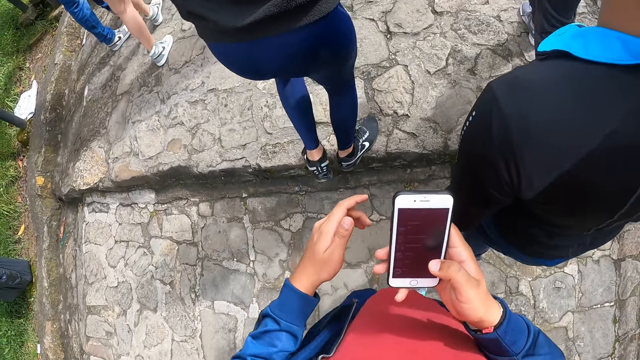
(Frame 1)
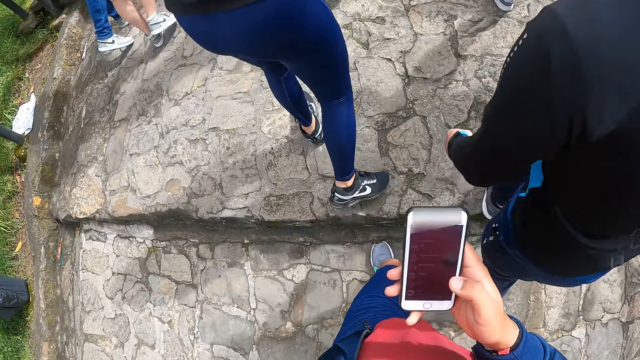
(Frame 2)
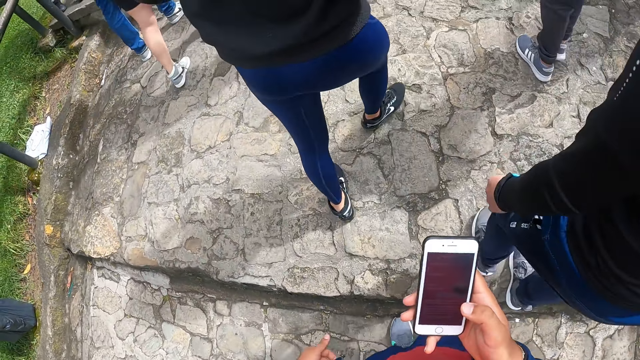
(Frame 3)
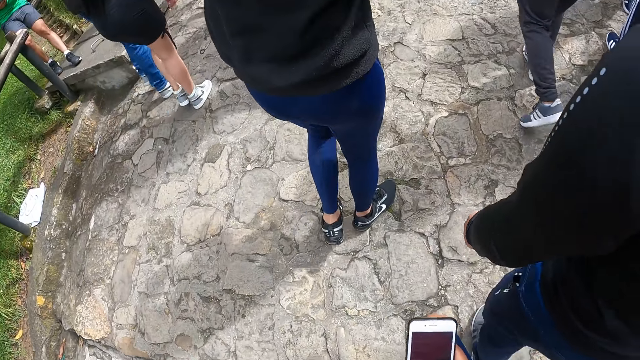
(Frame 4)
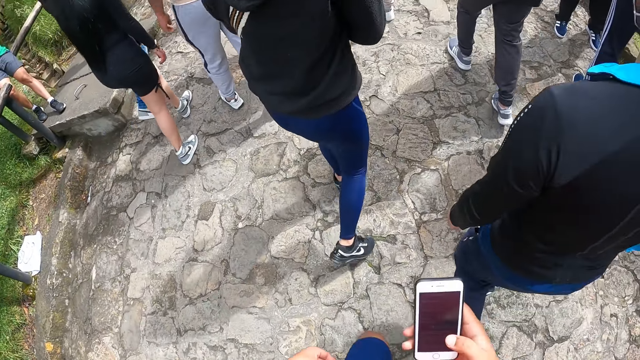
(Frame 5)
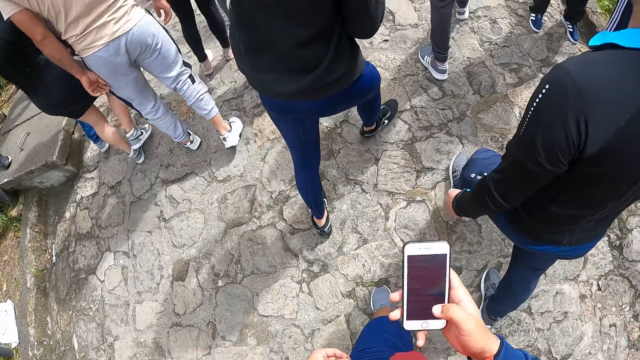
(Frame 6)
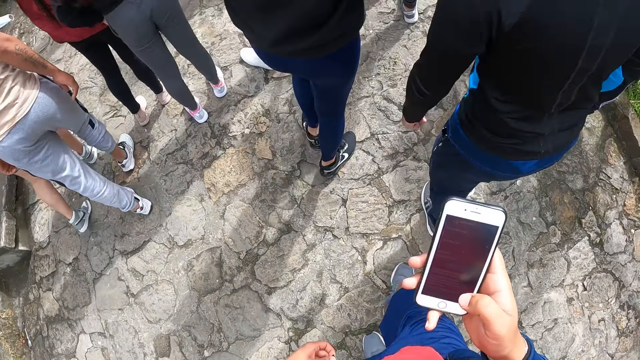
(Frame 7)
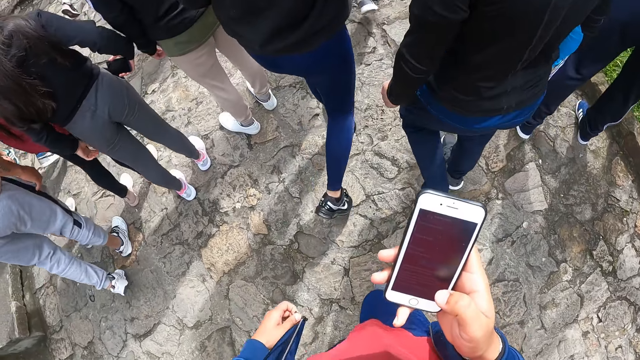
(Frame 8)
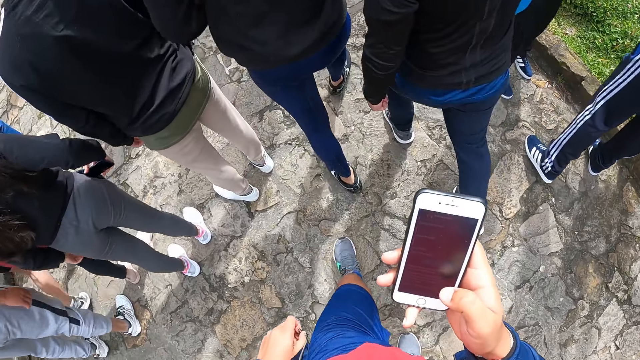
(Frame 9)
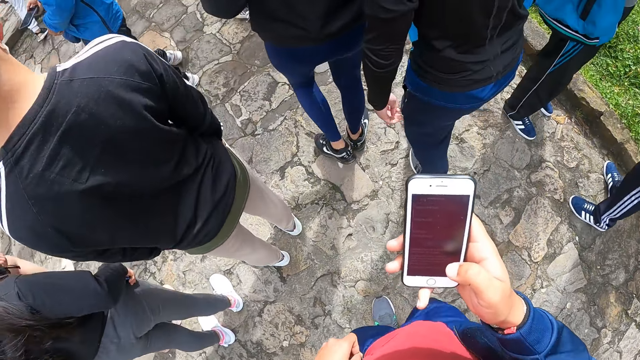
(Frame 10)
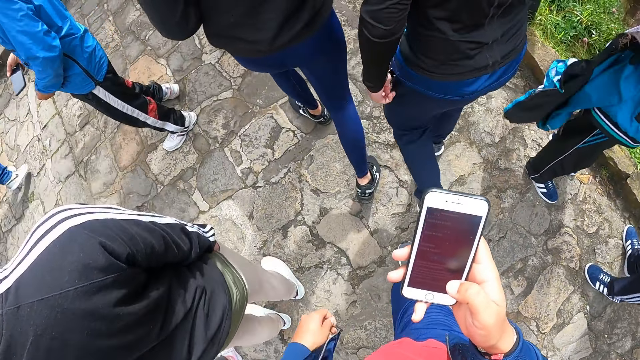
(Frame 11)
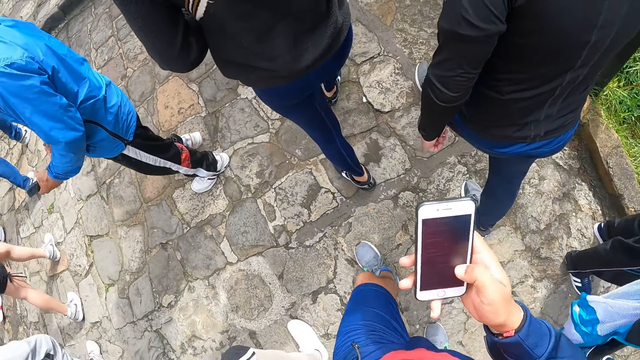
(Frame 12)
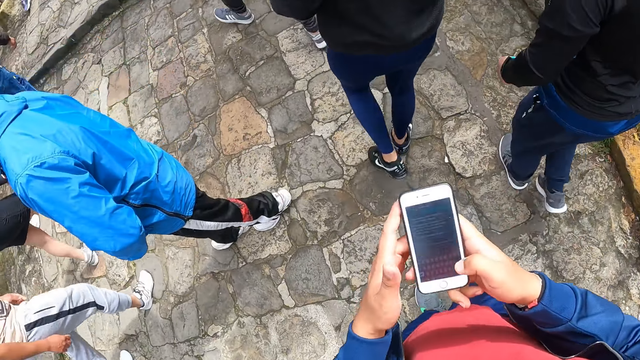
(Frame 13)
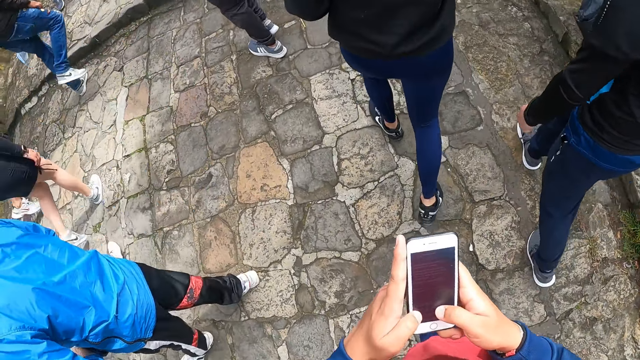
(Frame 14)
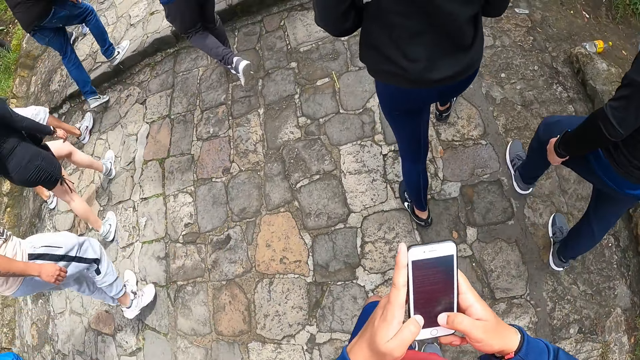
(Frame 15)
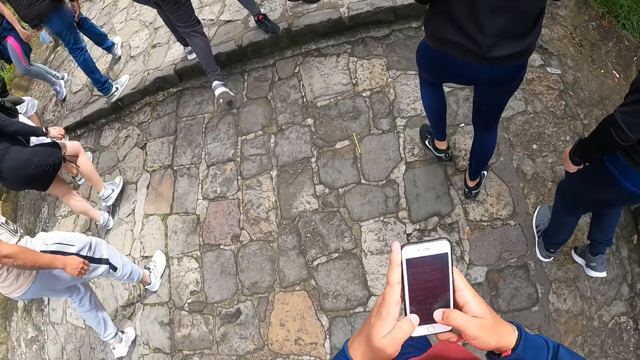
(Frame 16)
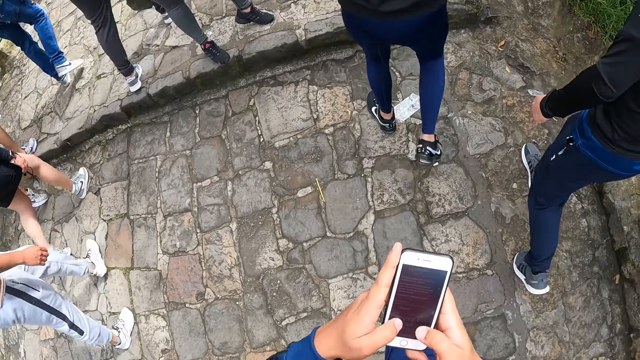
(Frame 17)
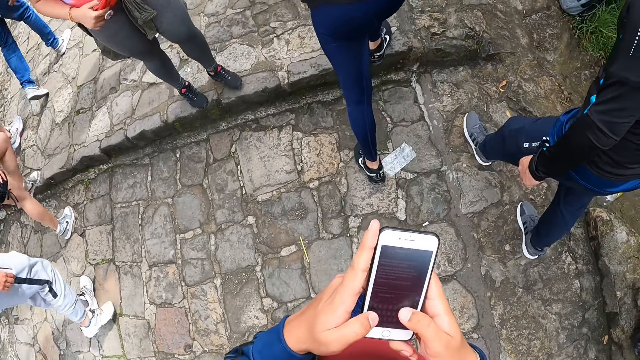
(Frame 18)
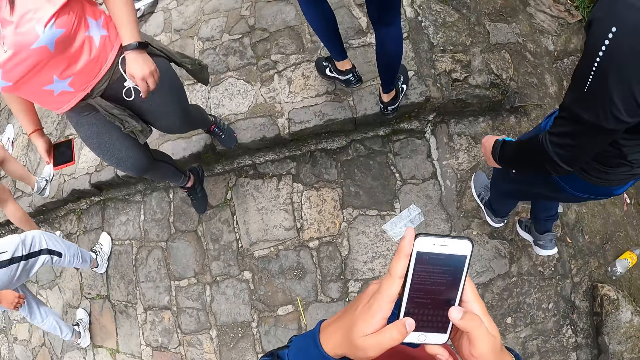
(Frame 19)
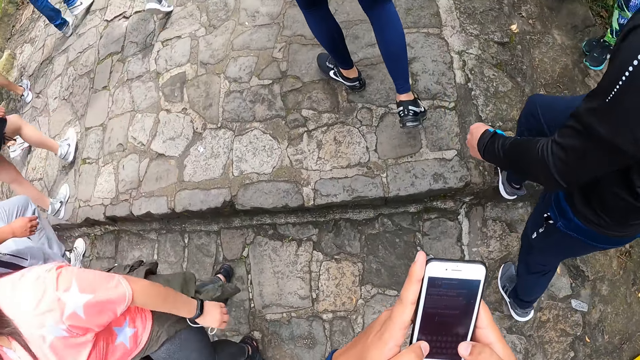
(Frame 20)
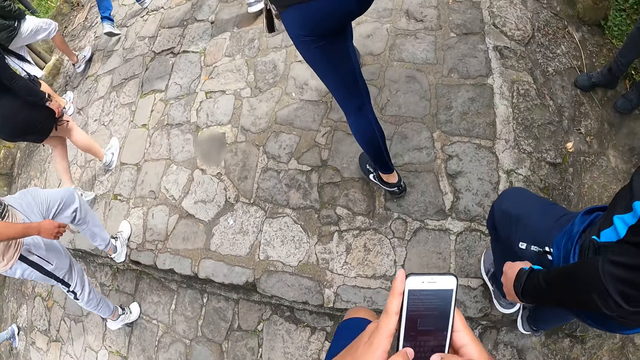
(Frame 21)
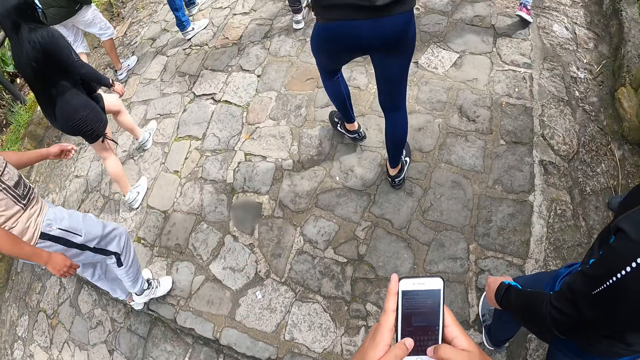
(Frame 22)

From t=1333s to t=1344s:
The camera wearer touches his shirt with his left hand. He operates the phone with both hands.

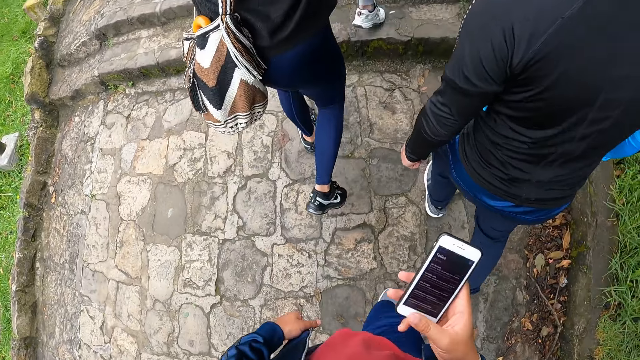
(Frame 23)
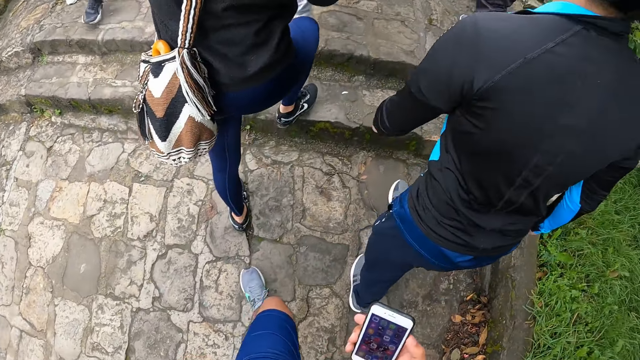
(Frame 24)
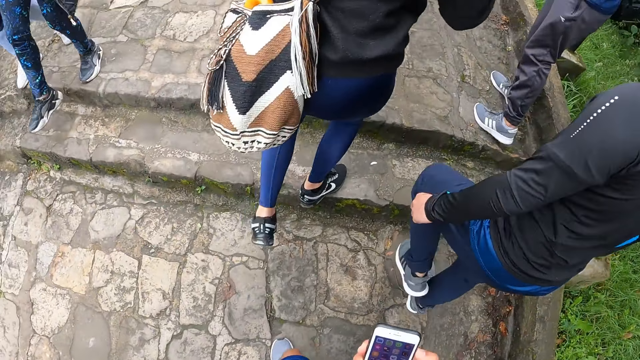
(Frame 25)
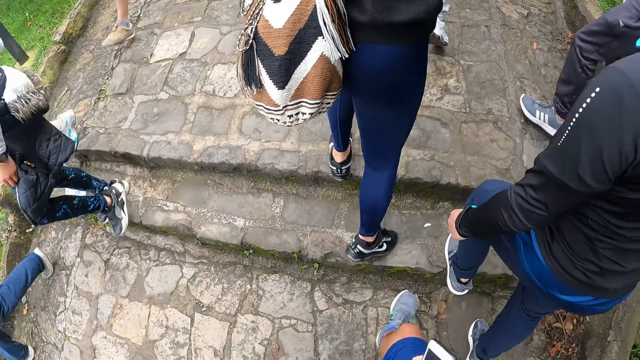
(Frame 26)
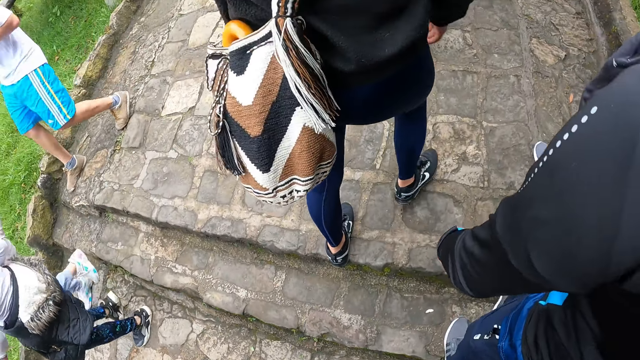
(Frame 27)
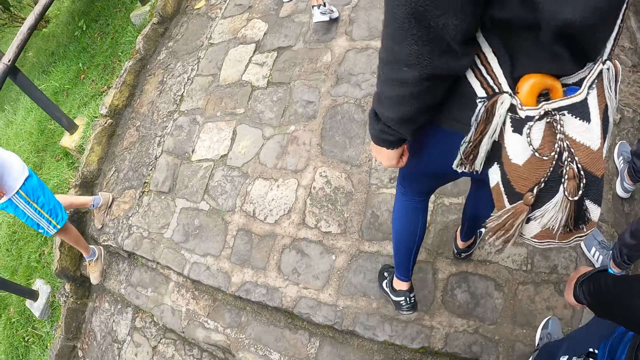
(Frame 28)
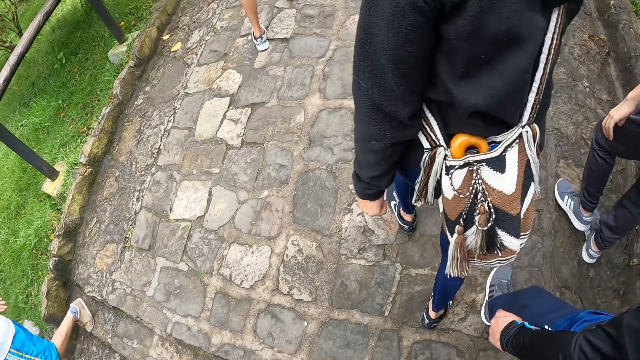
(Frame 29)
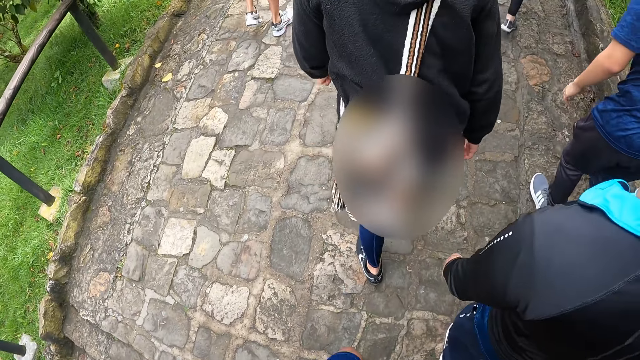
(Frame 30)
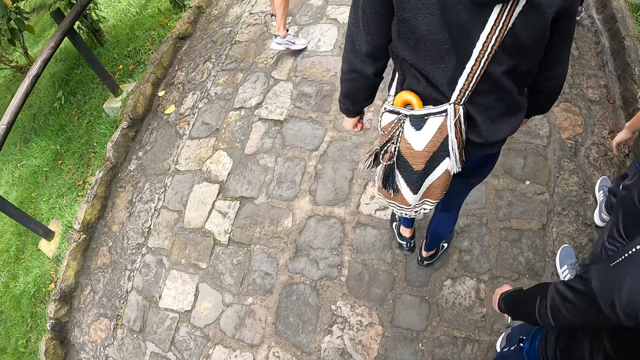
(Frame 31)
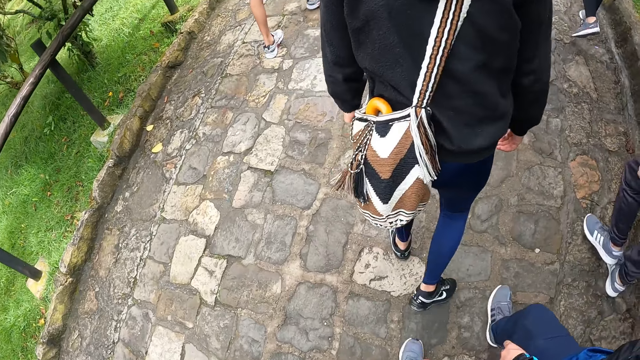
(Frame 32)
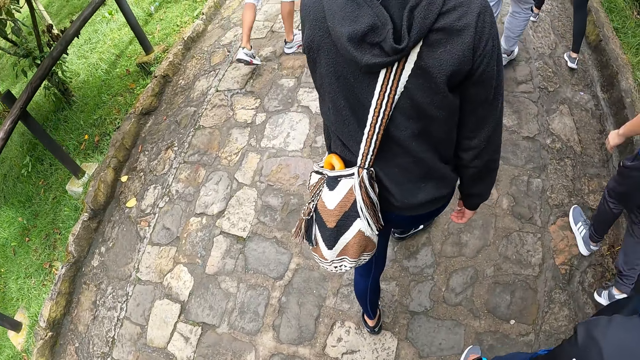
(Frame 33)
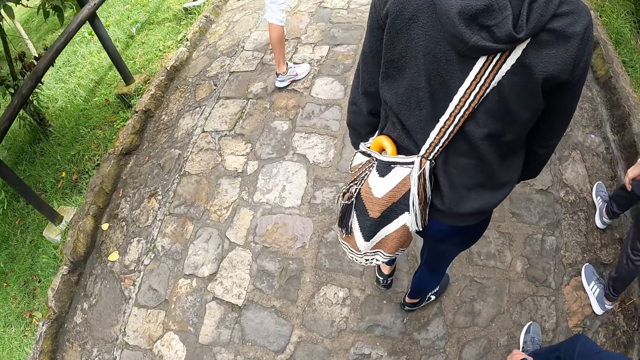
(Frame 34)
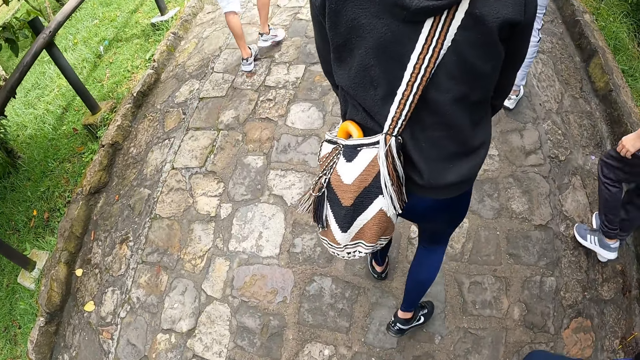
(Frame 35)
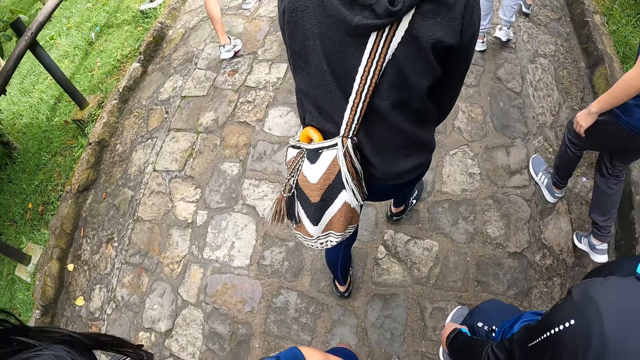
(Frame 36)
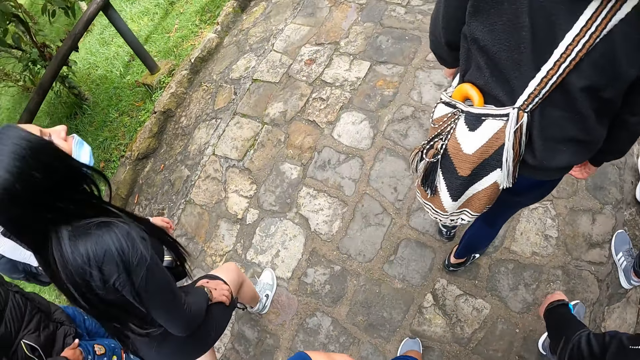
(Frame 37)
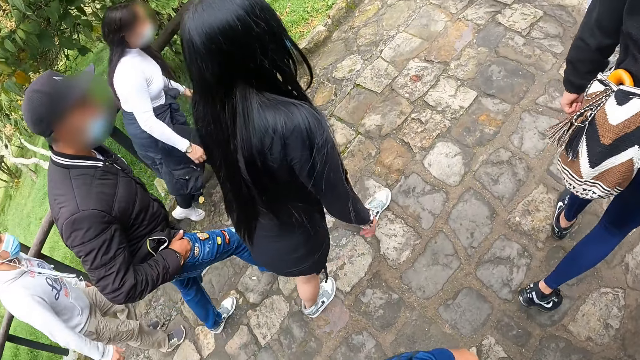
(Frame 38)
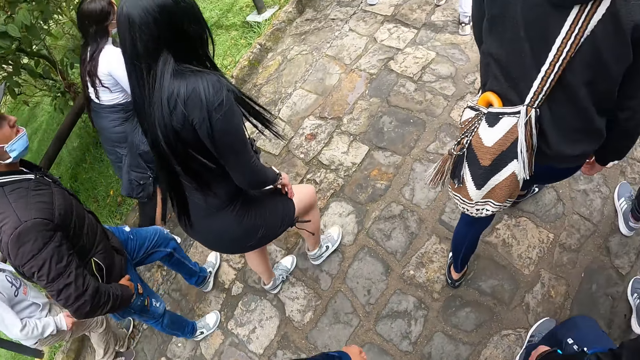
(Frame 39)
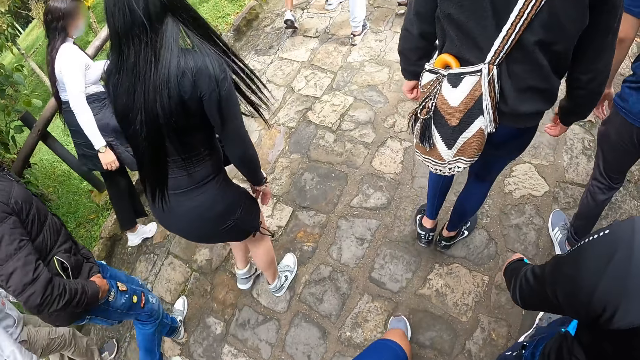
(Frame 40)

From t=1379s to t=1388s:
The camera wearer puts a phone in the pocket. A person turns back. The camera wearer walks around. The person walks around.
